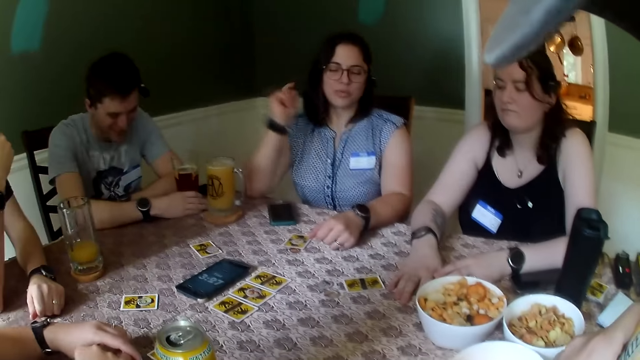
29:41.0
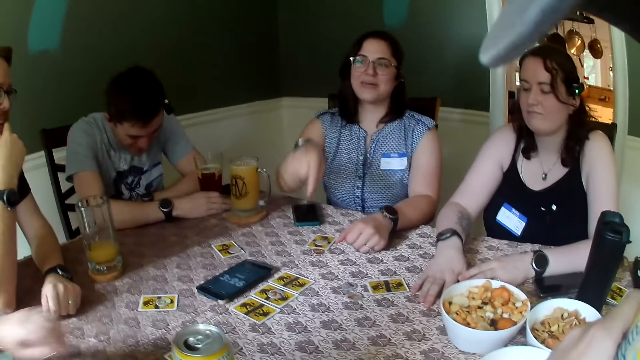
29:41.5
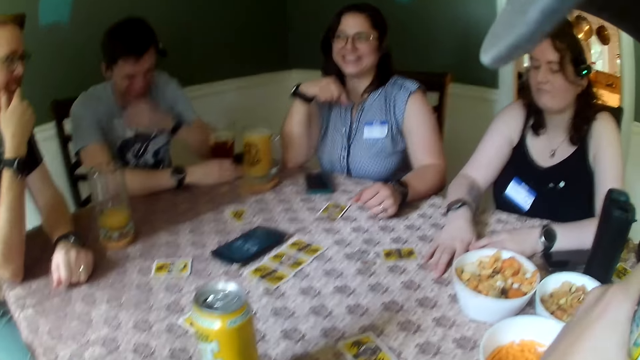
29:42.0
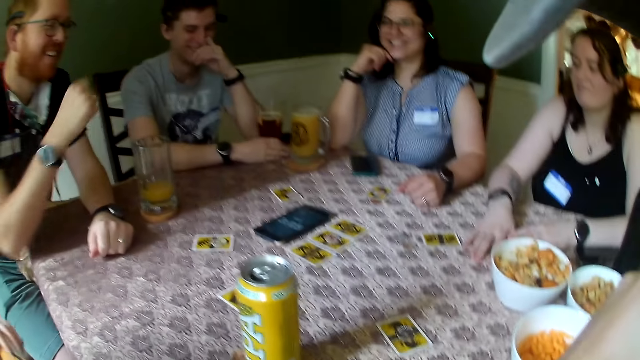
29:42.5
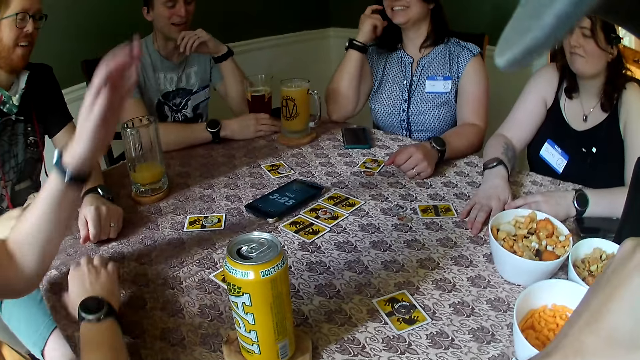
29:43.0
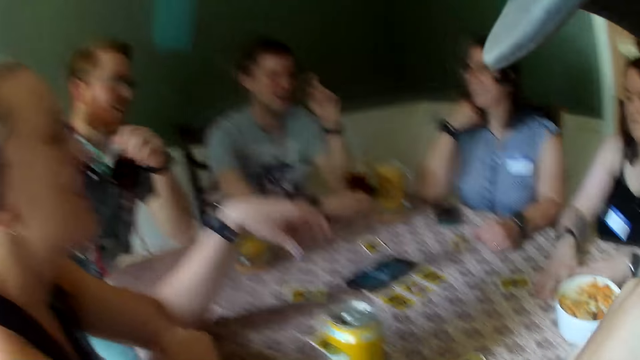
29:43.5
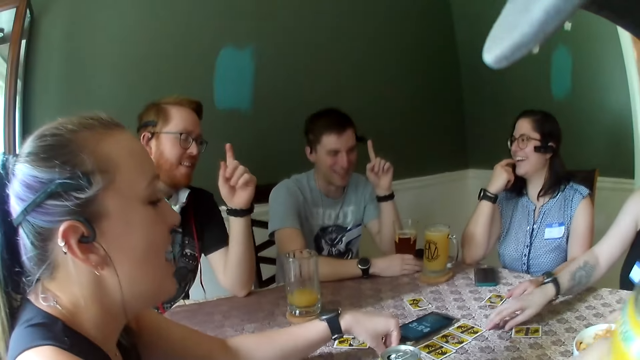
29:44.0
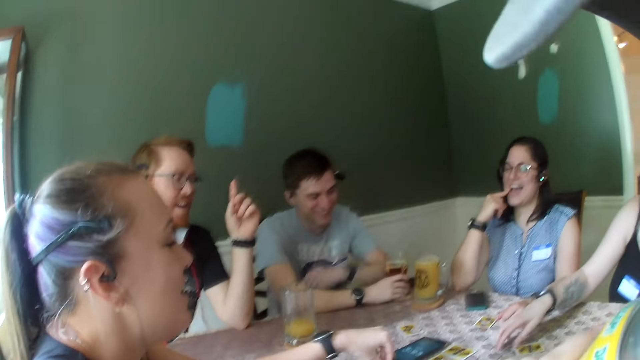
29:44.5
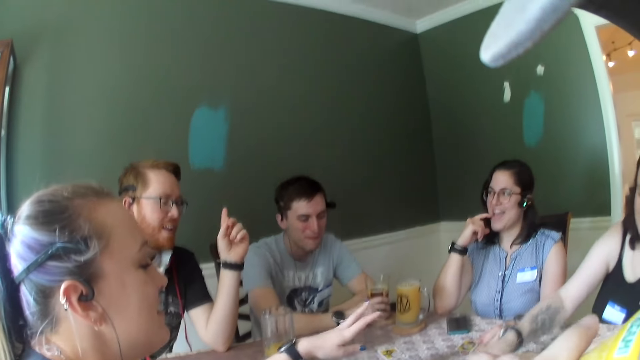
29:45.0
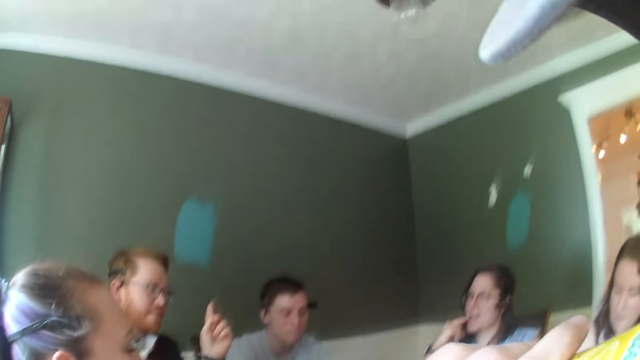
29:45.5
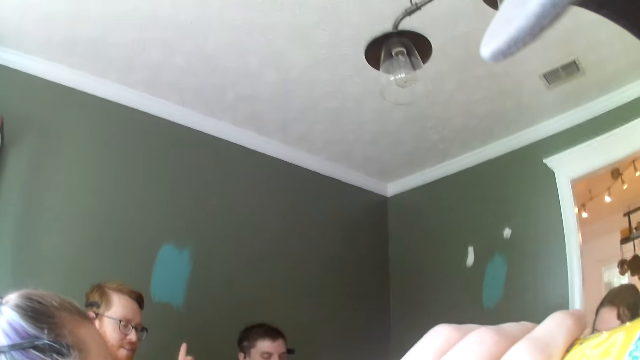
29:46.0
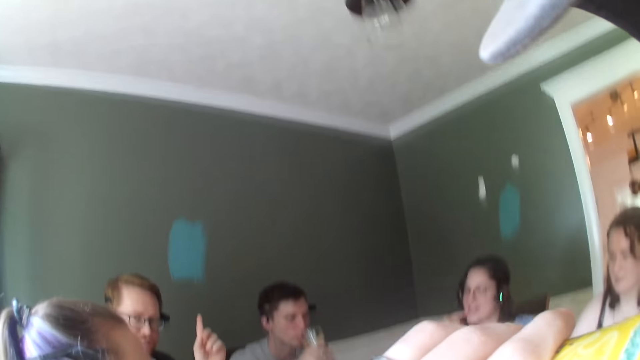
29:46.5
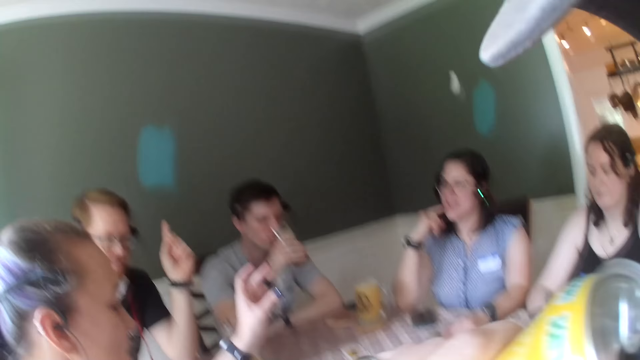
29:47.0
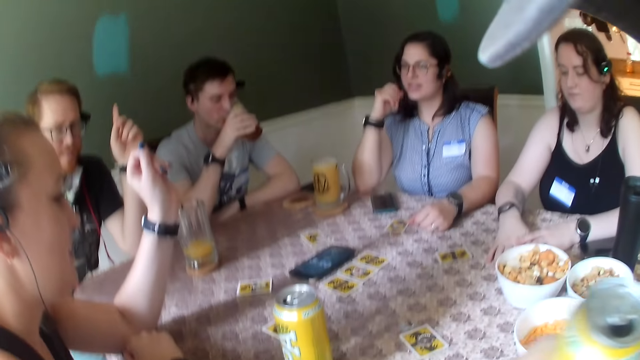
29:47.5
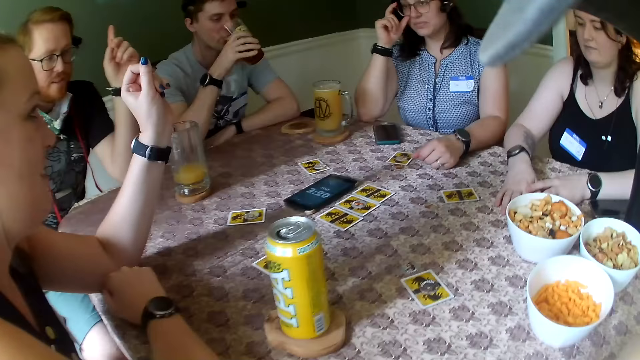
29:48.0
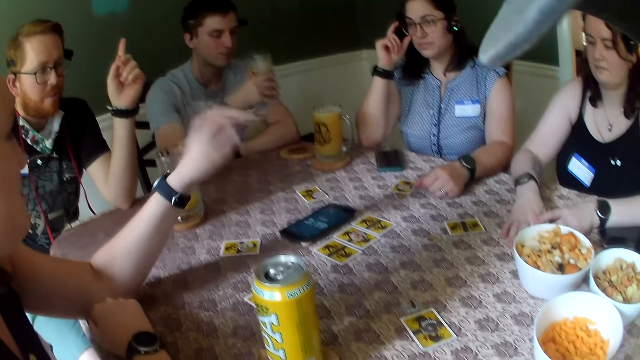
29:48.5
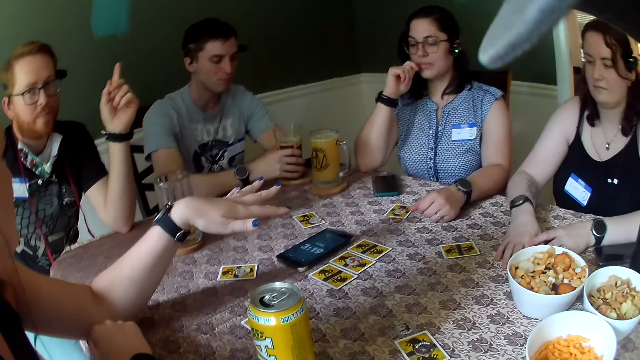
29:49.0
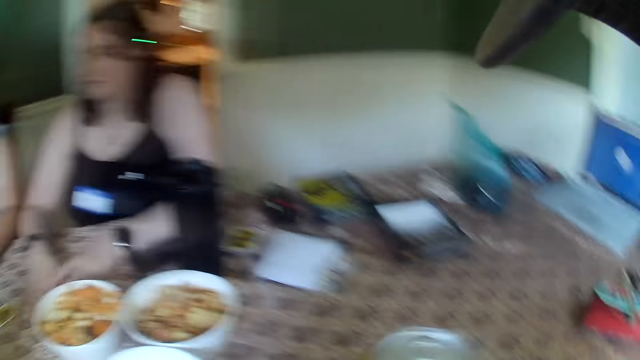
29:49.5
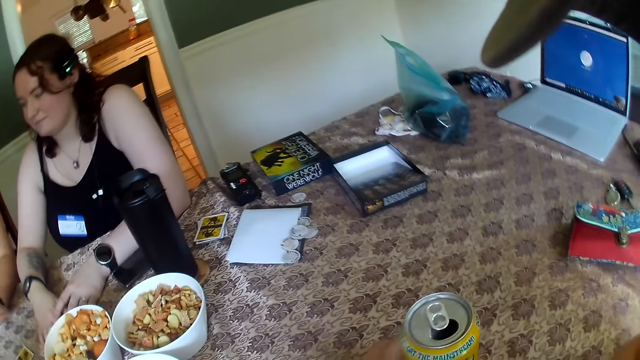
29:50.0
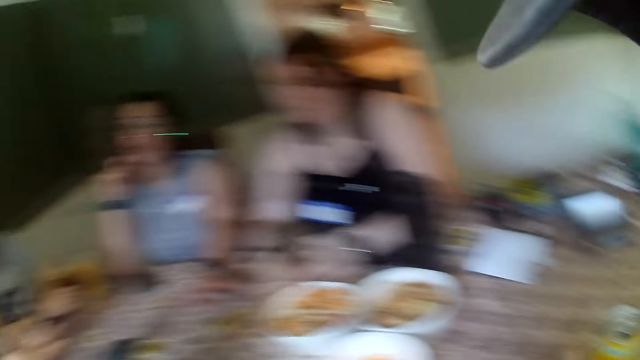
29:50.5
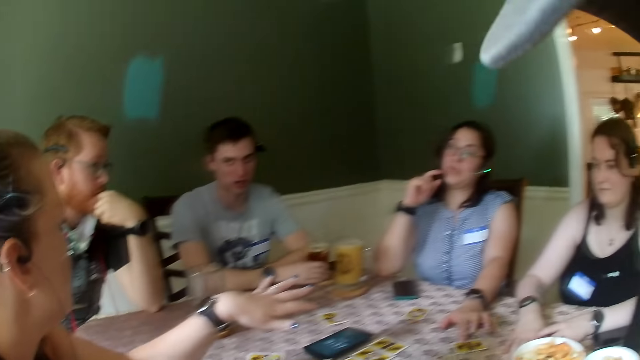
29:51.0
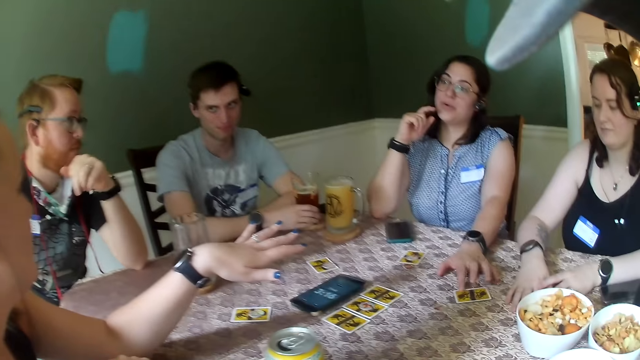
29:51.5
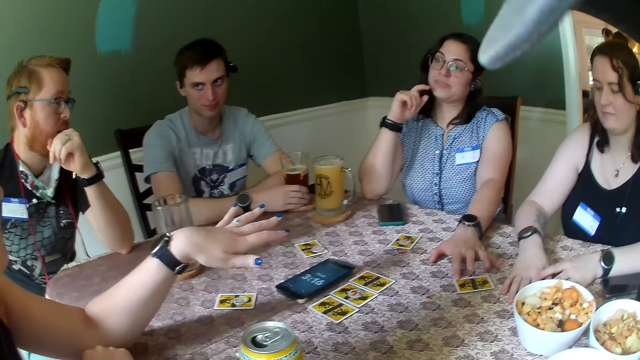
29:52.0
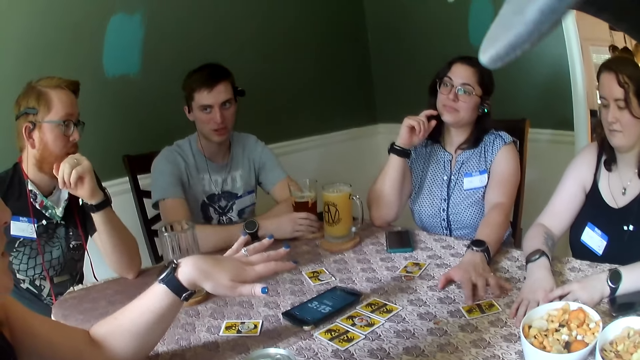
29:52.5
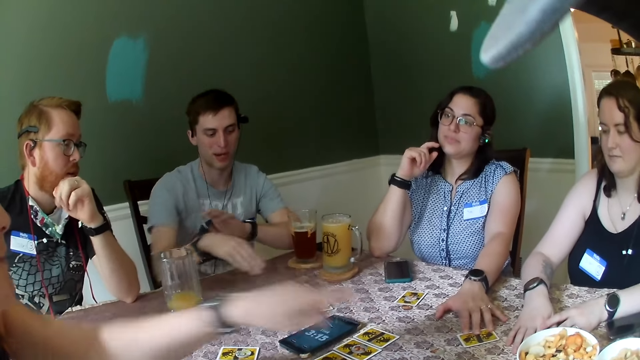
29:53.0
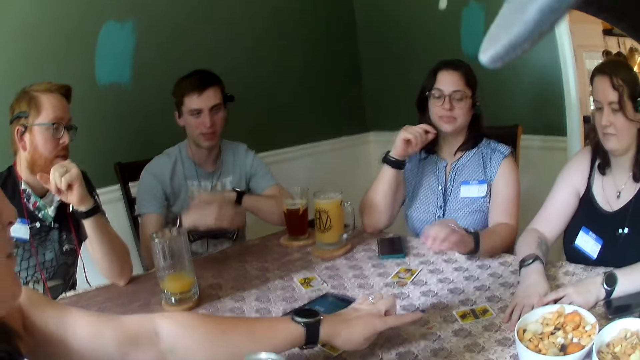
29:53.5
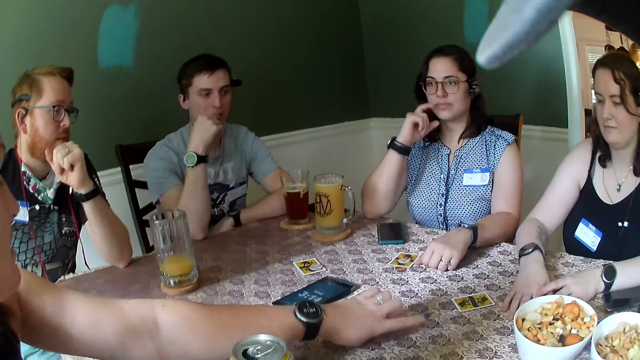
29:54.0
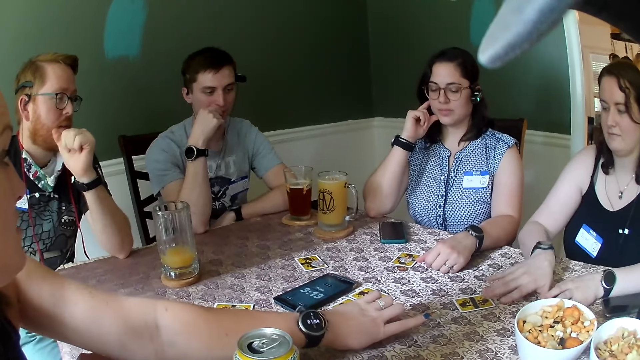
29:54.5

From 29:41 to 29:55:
The woman picks up the token on the table with her right hand. The camera wearer drinks from the can of beer in his left hand. A man drinks from the glass of juice in his right hand. The man drops the glass of juice in his right hand on the coaster on the table. The camera wearer drops the can of beer in his right hand on the coaster on the table. Another woman taps on the card on the table with her left hand. A third woman points at the card on the table with her left hand. The first woman moves the card on the table with her right hand.

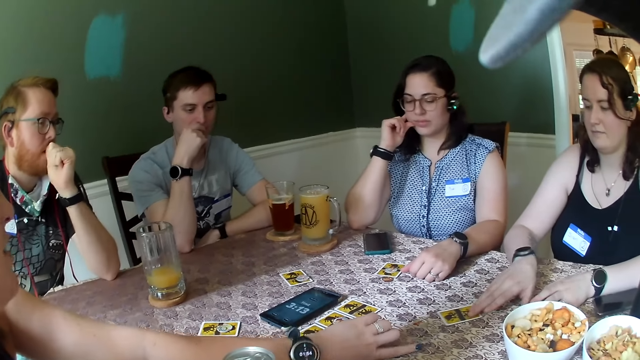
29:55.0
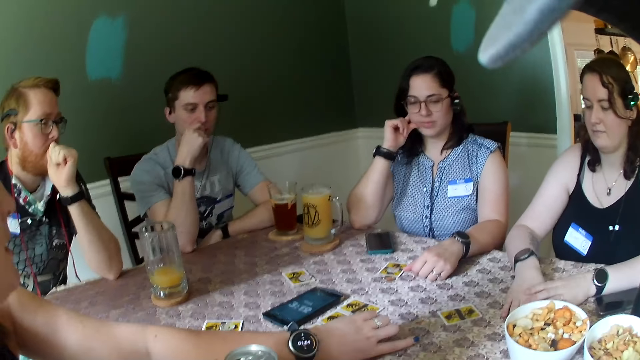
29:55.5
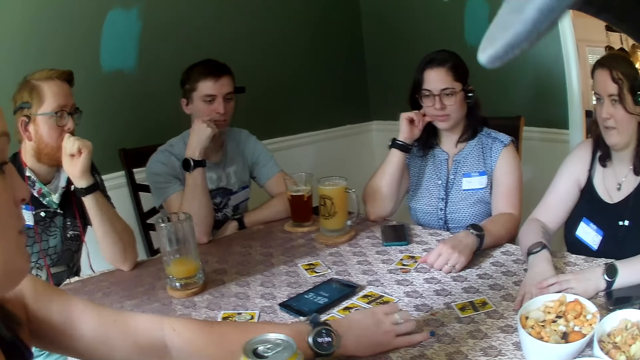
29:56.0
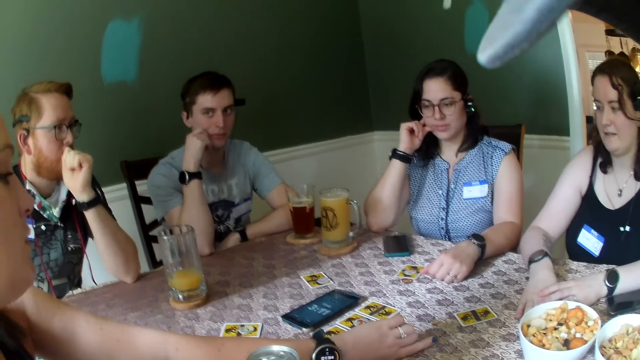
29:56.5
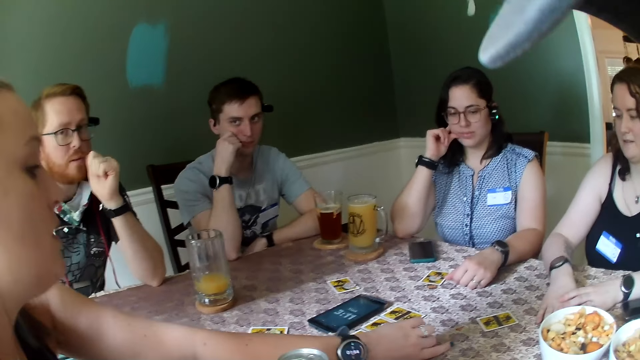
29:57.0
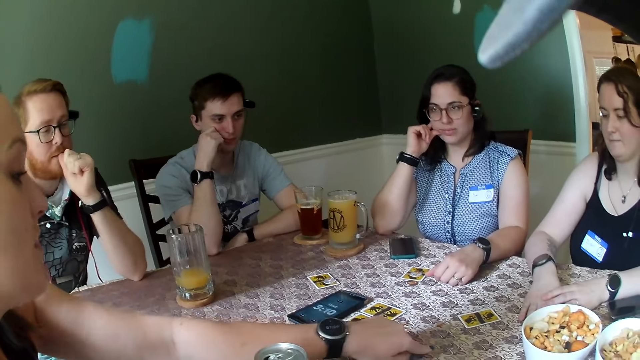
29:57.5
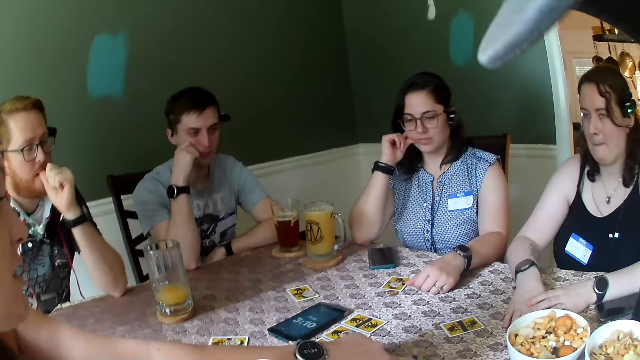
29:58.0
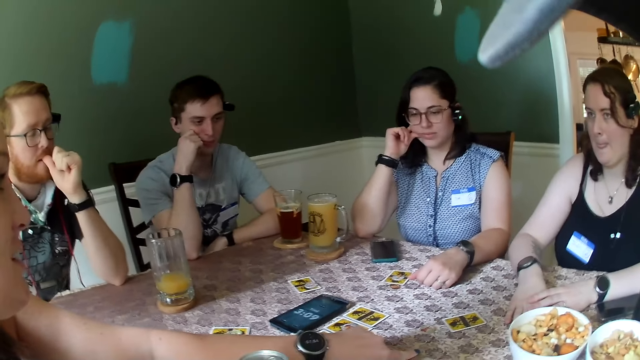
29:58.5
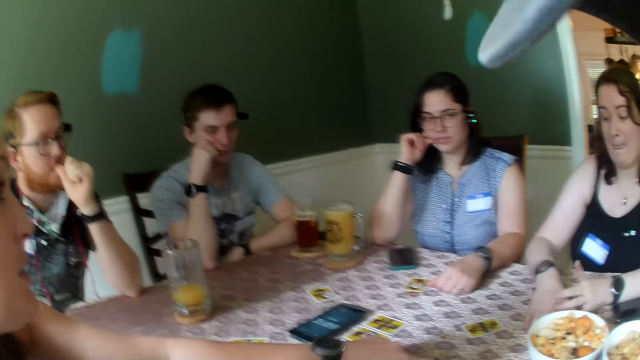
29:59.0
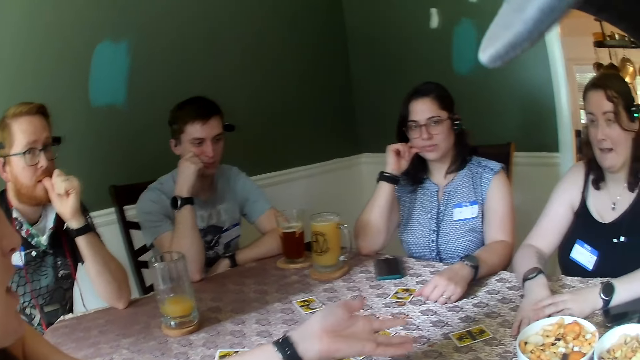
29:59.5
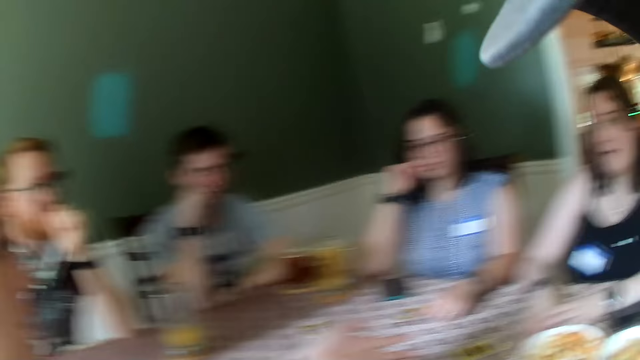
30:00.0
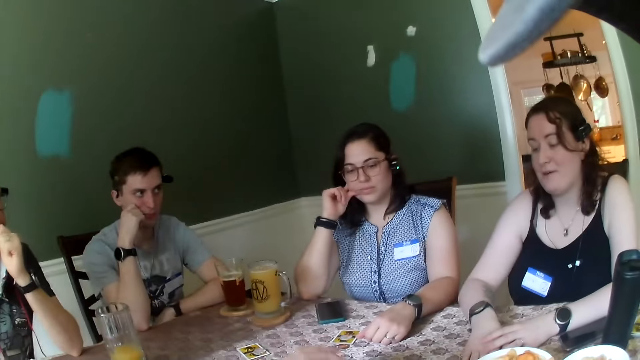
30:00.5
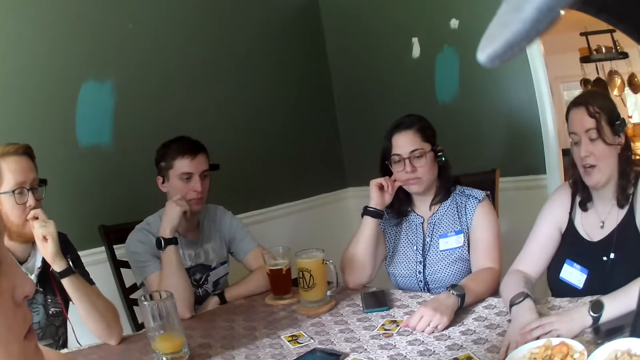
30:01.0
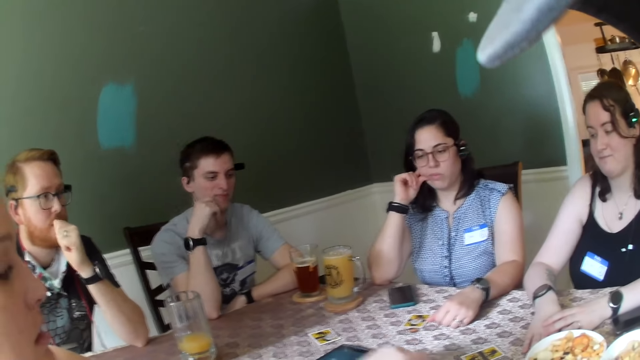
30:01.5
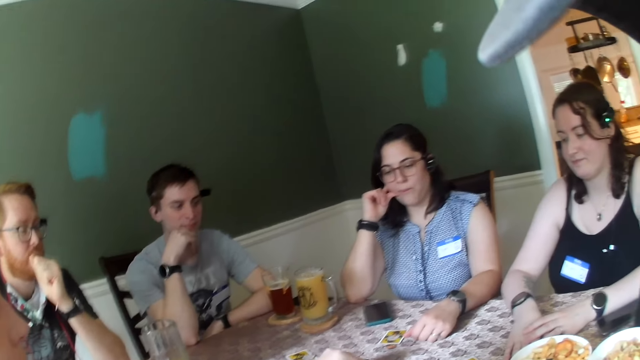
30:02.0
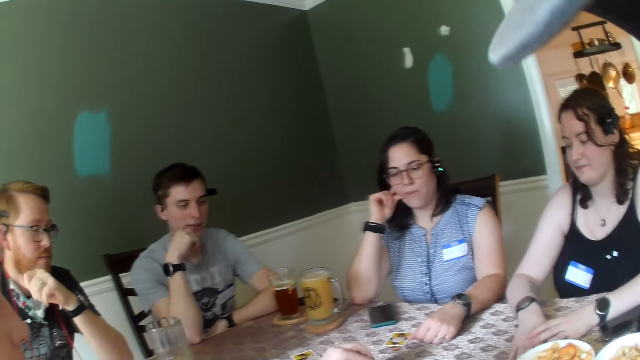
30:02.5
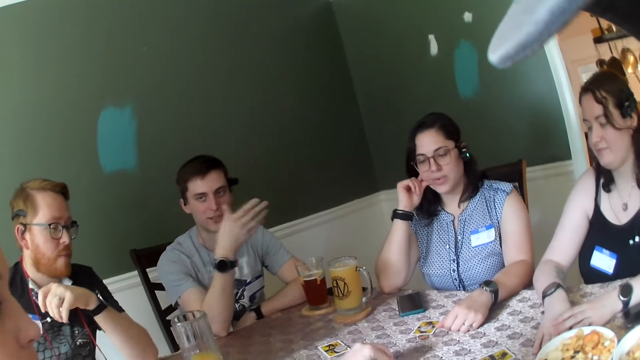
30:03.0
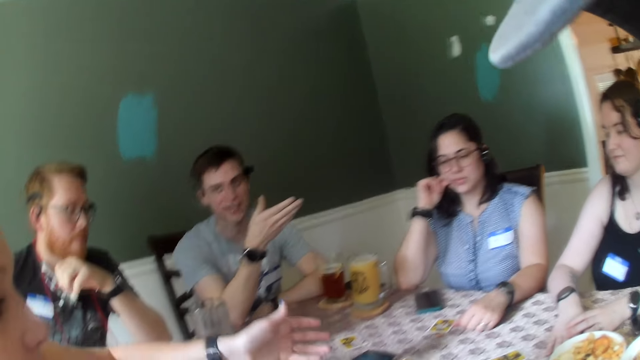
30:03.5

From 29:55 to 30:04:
A woman moves a card. Another woman makes a gesture. A man makes a gesture.
